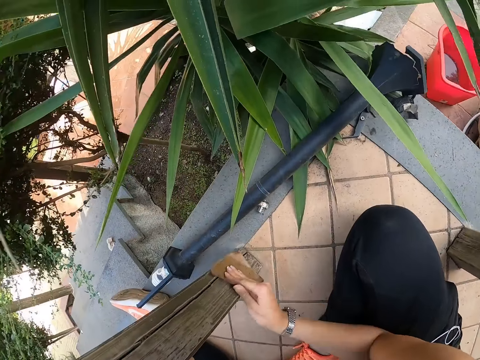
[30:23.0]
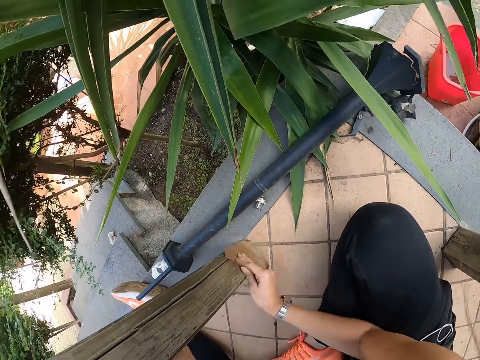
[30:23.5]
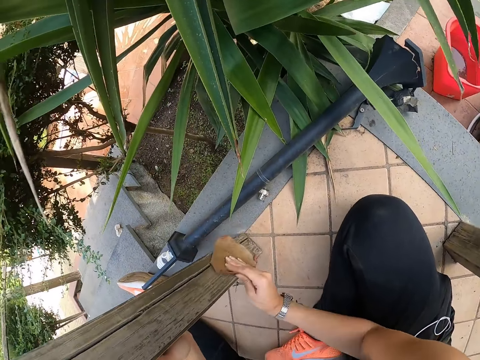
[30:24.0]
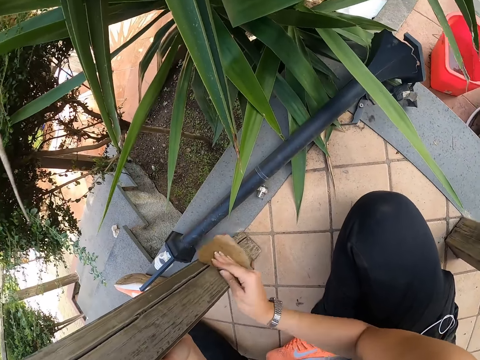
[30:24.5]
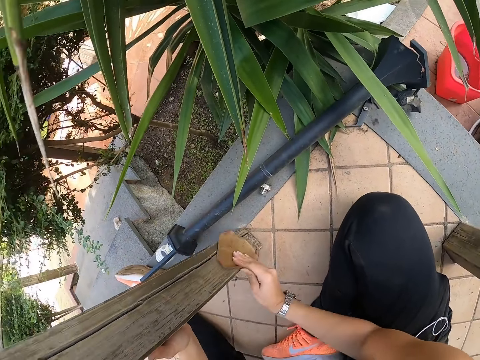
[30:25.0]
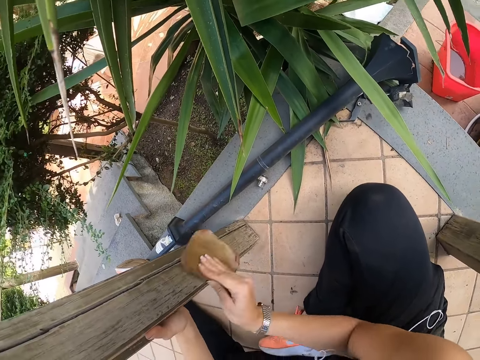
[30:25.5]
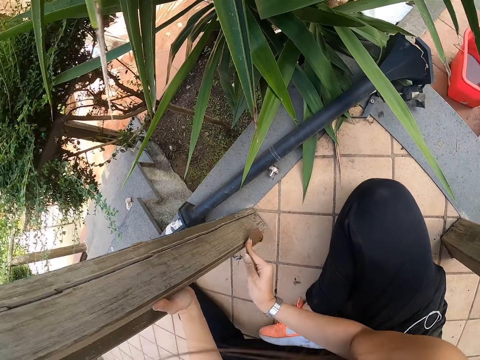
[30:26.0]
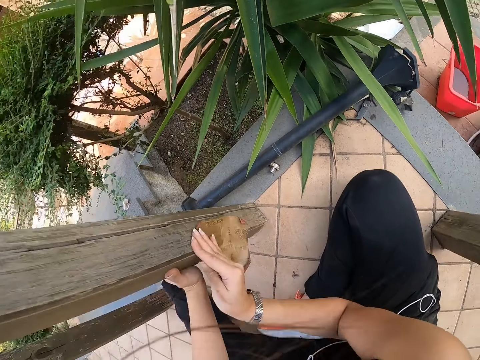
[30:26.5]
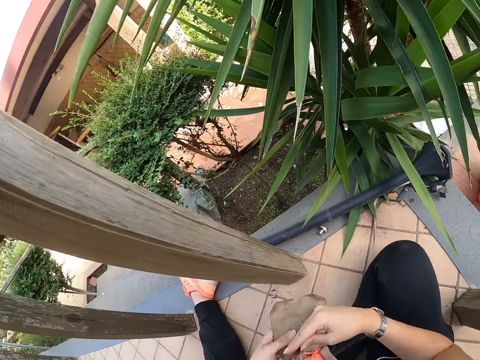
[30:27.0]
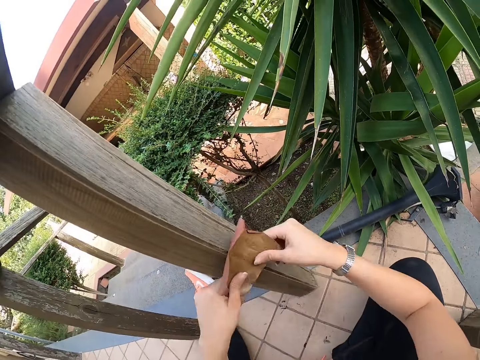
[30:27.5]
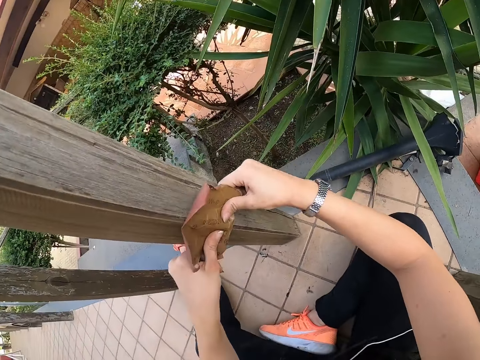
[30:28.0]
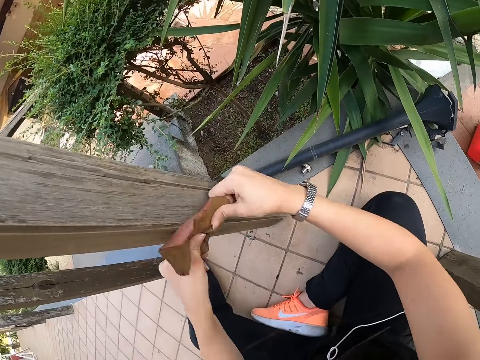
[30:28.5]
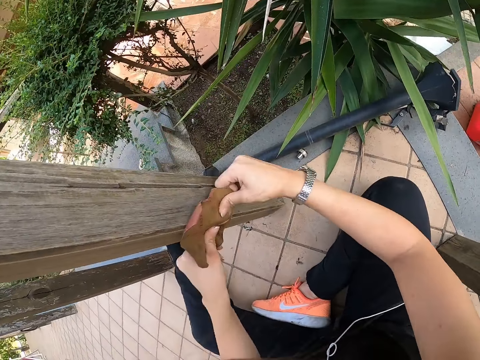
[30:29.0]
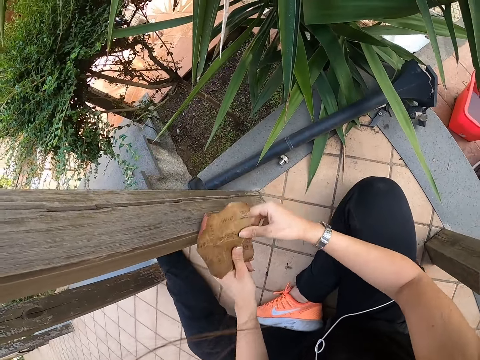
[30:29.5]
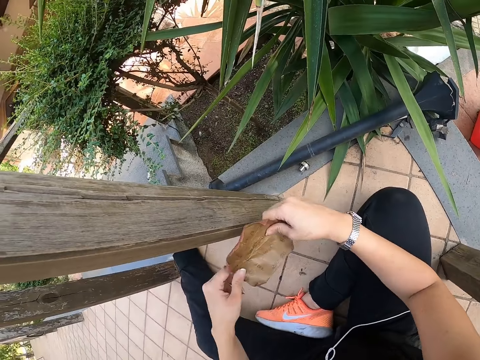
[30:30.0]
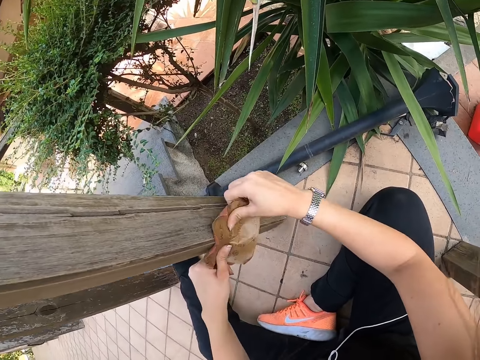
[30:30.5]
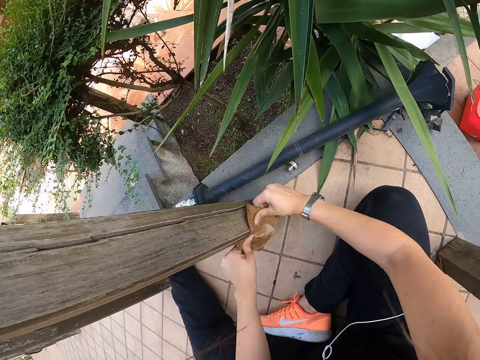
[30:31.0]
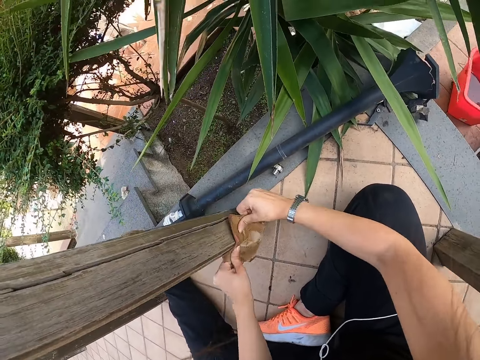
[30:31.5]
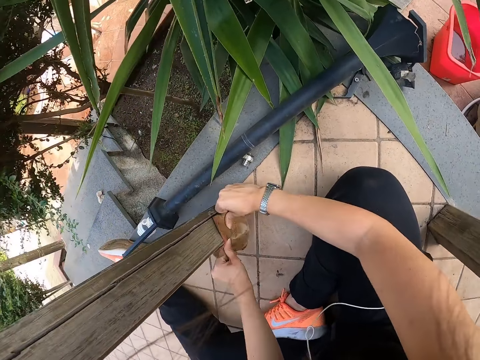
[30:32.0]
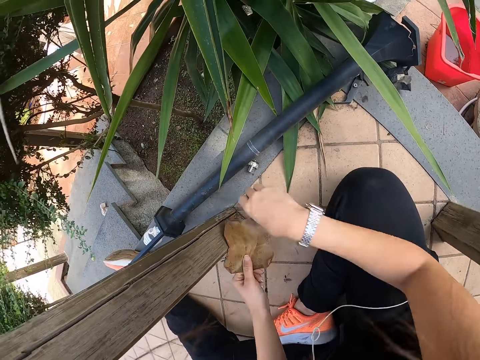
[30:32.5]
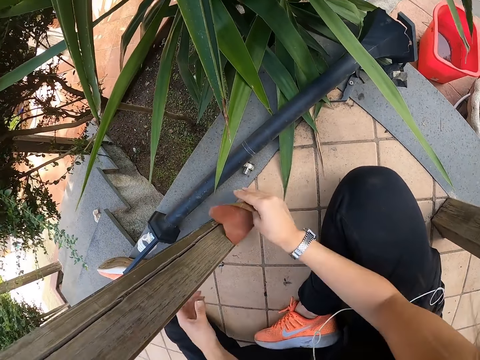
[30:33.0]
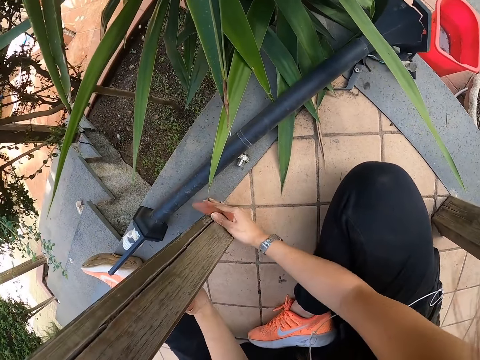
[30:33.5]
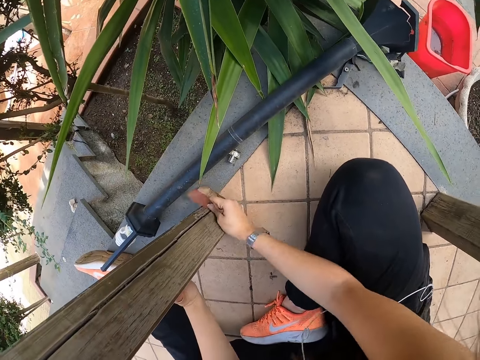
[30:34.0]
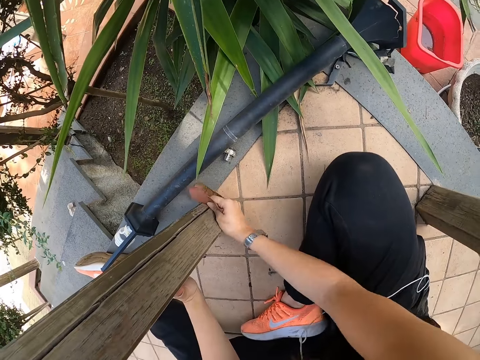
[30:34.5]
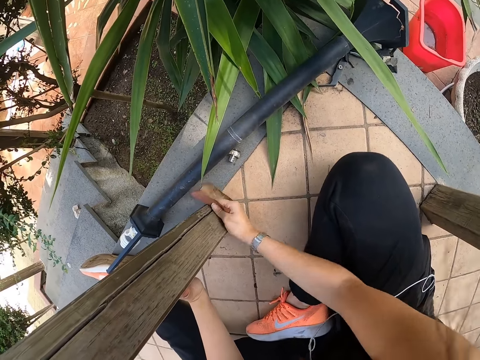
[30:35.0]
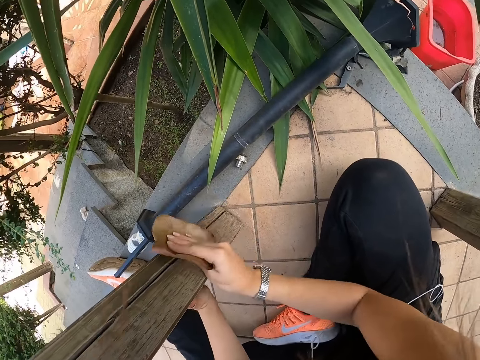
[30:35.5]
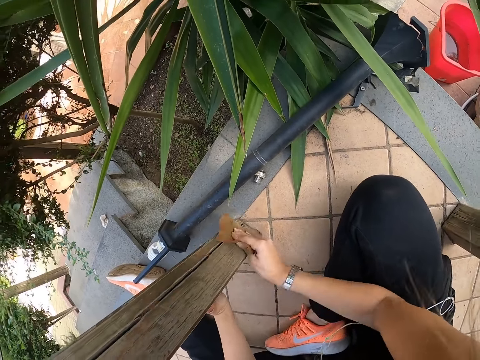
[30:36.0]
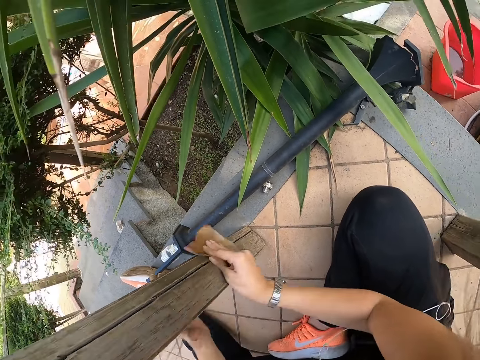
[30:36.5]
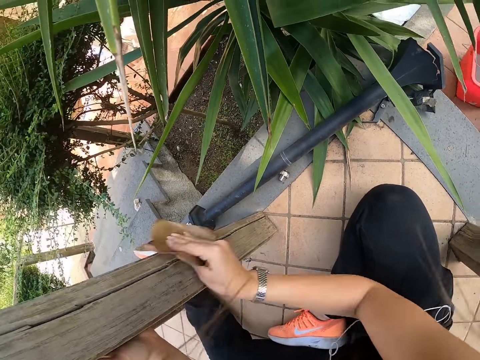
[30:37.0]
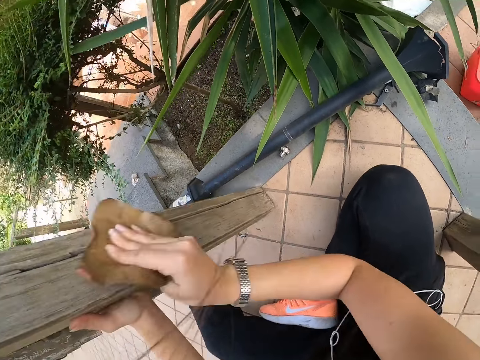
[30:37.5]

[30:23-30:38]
The camera wearer scrubs the wood with sandpaper with the right hand. They hold the sandpaper with both hands. They scratch the wood with both hands. They scrub the wood with the right hand. They hold the wood with the left hand. They scrub the wood with the right hand.

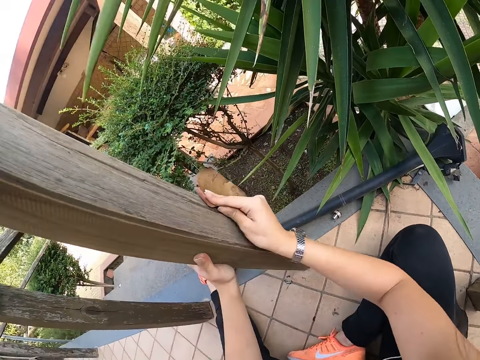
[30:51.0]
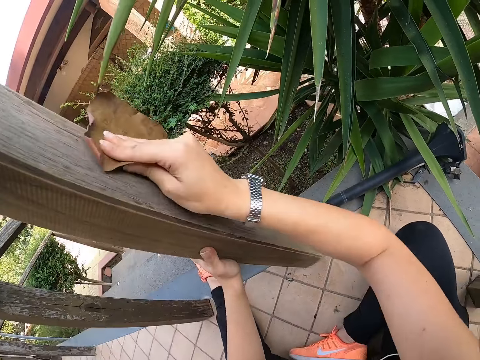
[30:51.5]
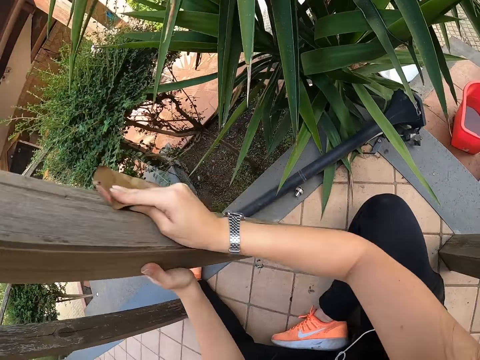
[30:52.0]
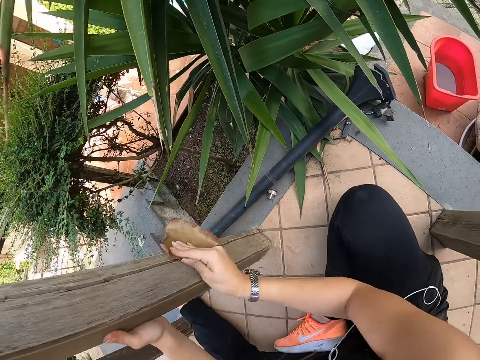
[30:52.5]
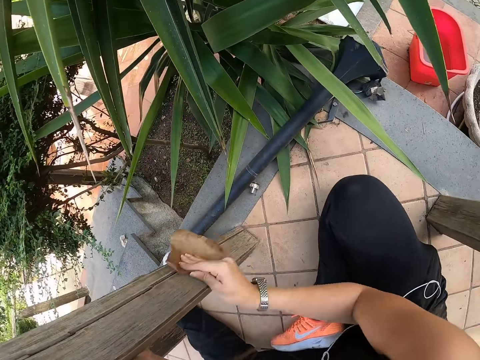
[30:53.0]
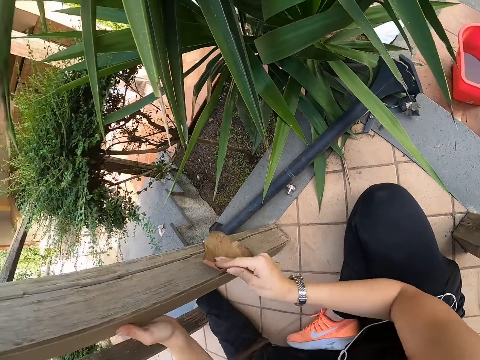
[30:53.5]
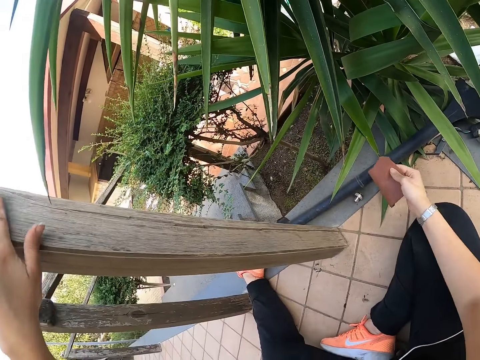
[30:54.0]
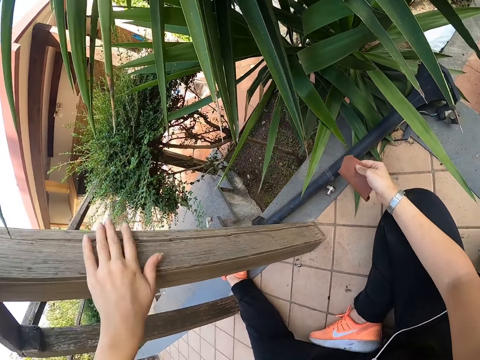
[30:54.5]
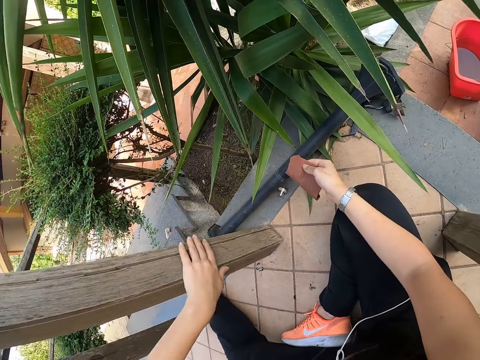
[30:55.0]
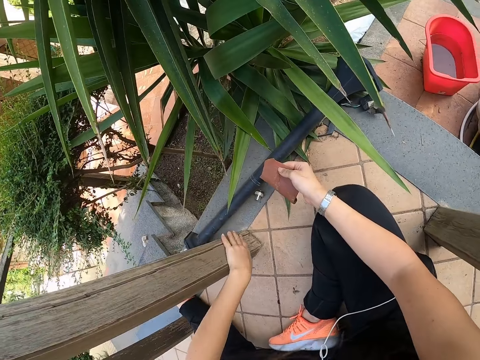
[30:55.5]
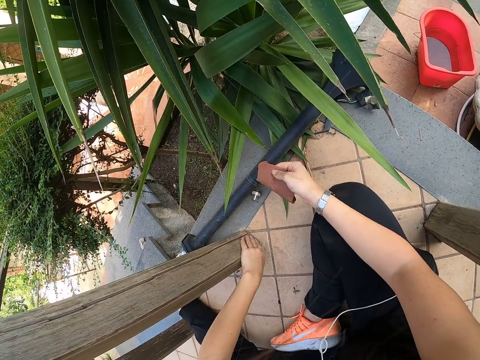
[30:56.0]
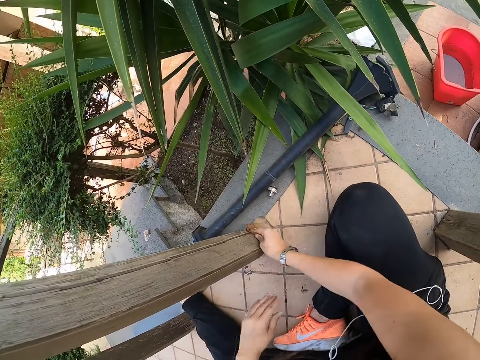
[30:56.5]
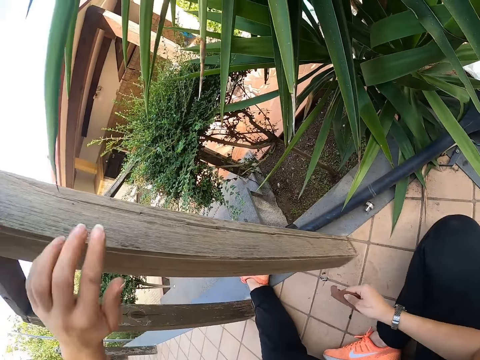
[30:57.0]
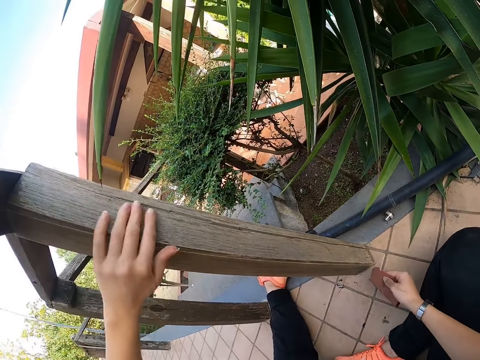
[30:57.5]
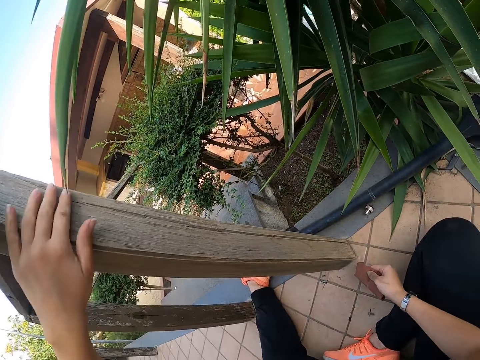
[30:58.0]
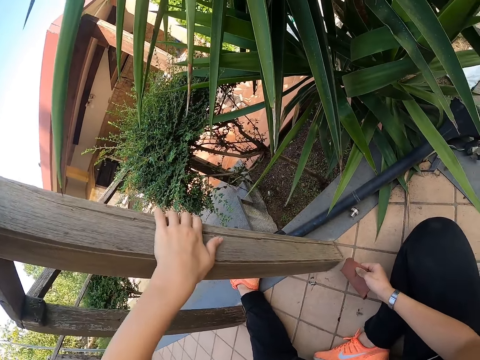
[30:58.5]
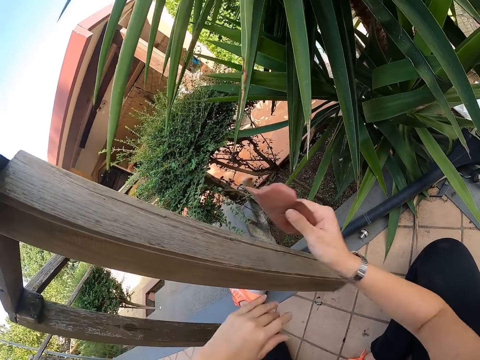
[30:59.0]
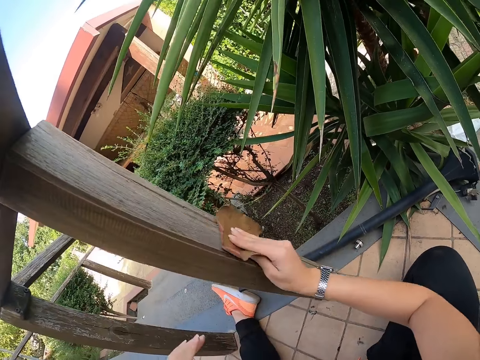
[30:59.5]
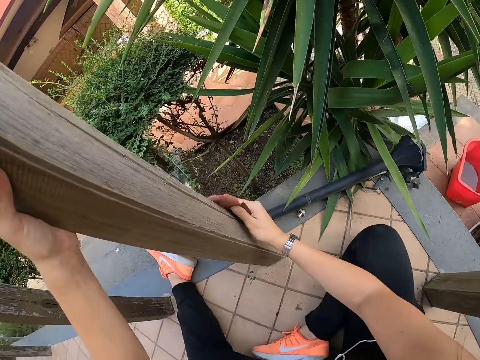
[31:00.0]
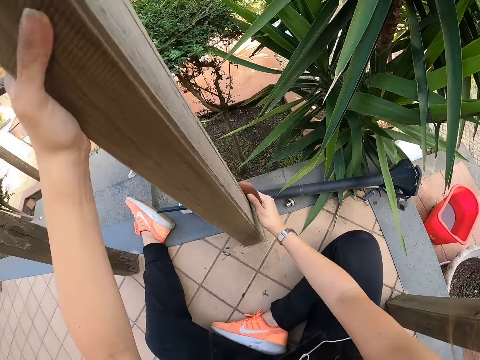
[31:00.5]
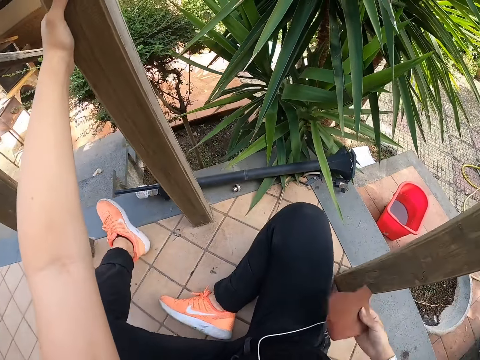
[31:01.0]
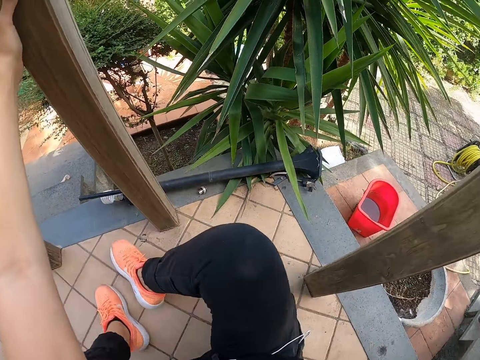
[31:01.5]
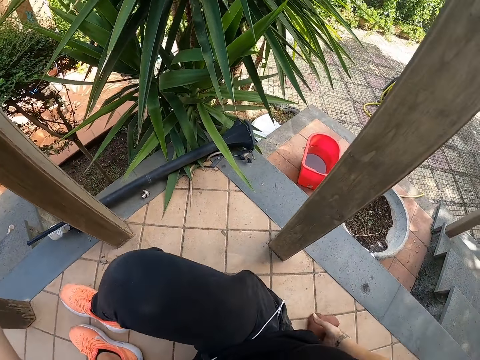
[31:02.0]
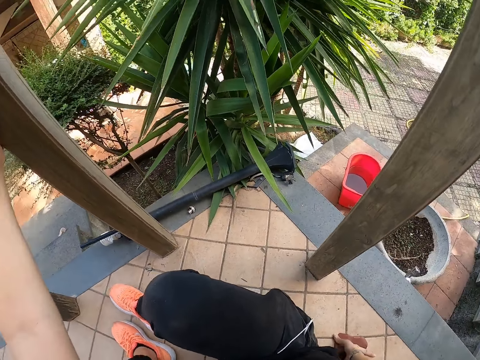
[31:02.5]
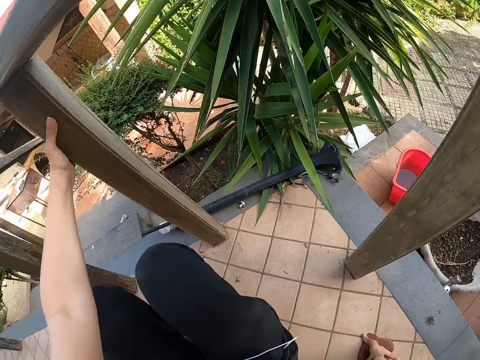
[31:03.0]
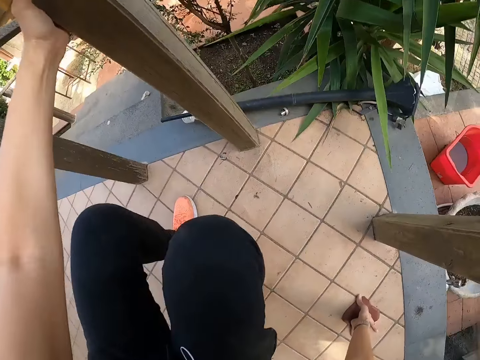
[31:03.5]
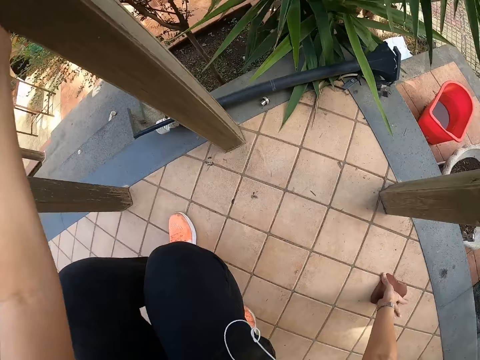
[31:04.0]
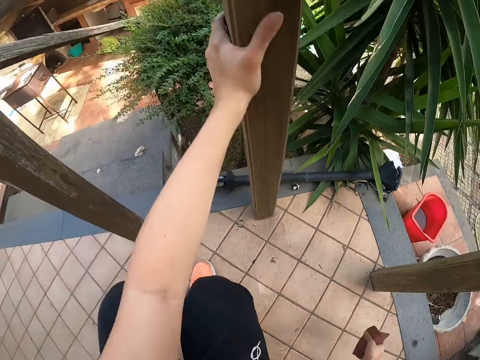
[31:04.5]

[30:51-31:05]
The camera wearer feels the wood with the left hand. They scrub the wood with the right hand. They feel the wood with the left hand. They scrub the wood with sandpaper with the right hand. They hold the wood with the left hand. They move on the floor. They support themselves with the left hand on the wood.
